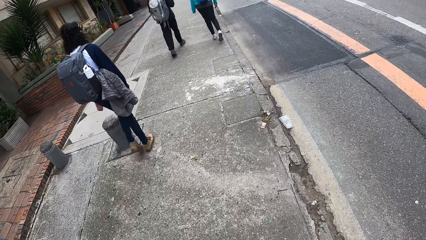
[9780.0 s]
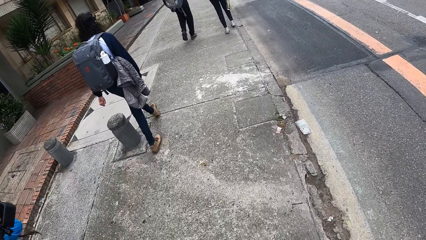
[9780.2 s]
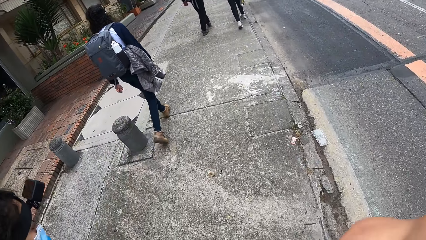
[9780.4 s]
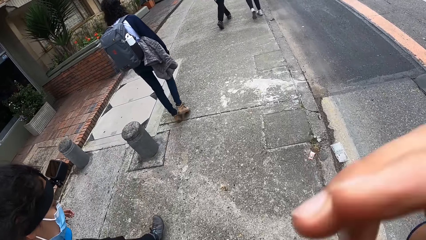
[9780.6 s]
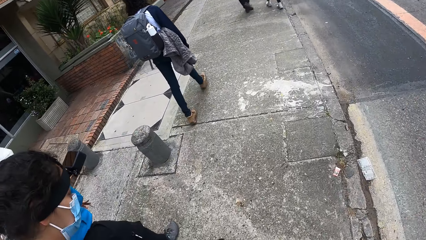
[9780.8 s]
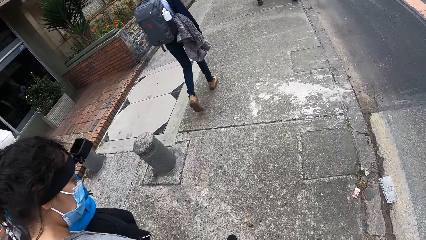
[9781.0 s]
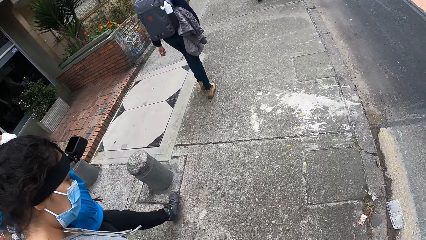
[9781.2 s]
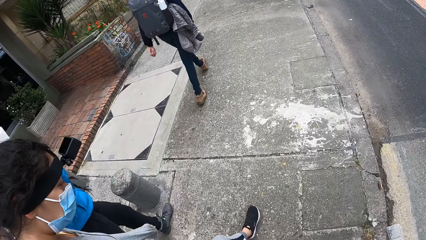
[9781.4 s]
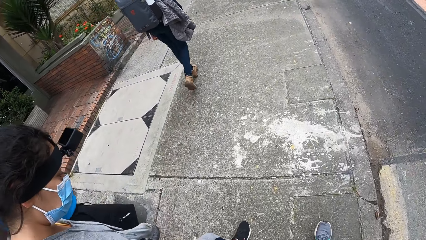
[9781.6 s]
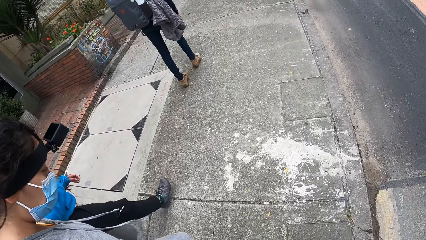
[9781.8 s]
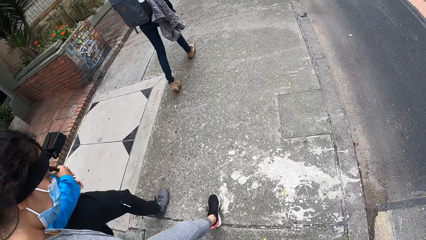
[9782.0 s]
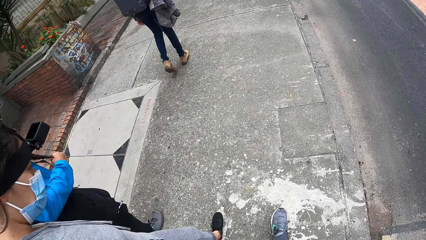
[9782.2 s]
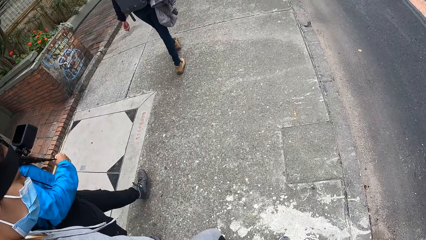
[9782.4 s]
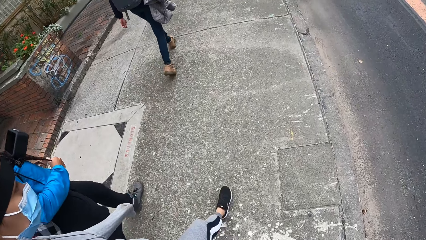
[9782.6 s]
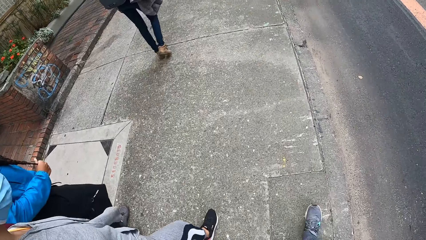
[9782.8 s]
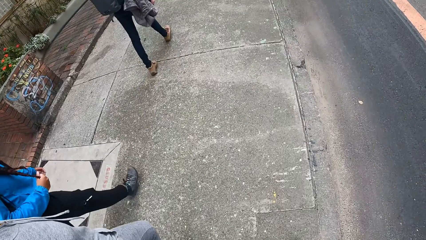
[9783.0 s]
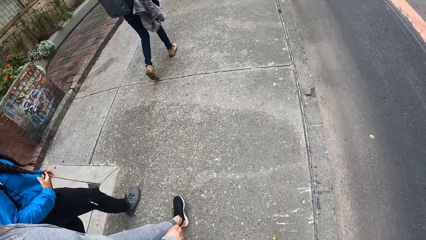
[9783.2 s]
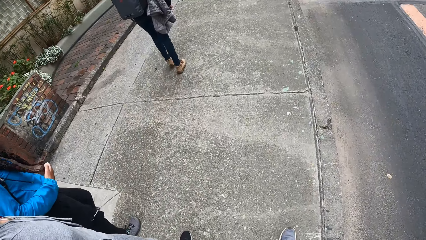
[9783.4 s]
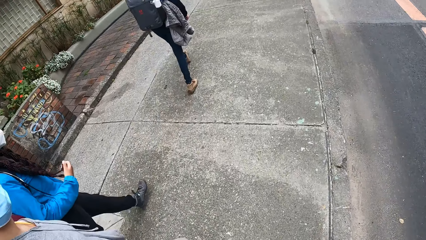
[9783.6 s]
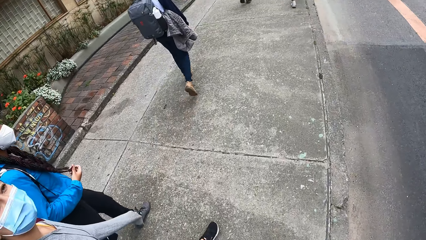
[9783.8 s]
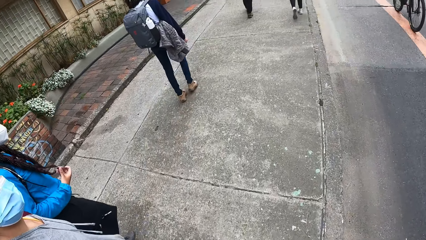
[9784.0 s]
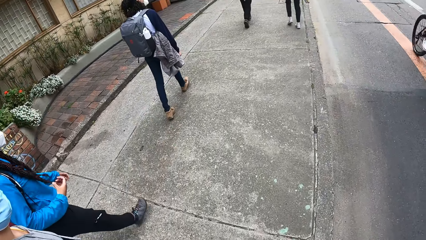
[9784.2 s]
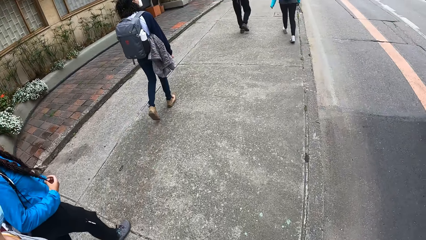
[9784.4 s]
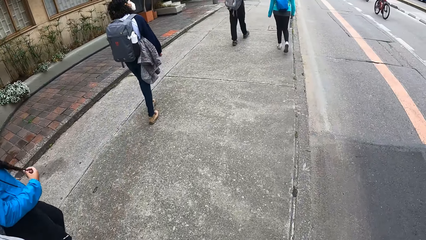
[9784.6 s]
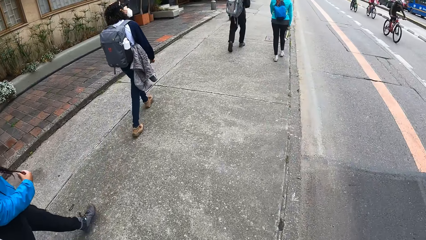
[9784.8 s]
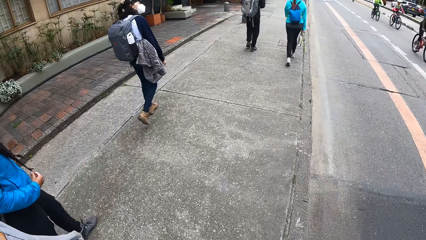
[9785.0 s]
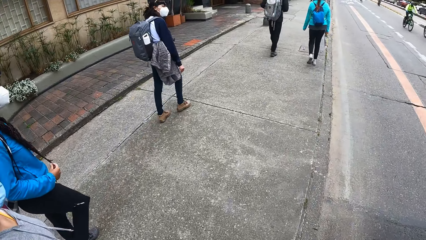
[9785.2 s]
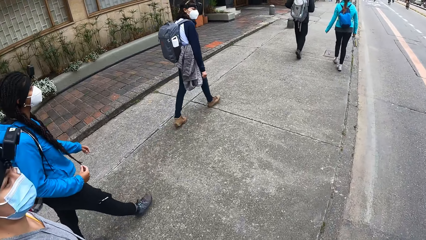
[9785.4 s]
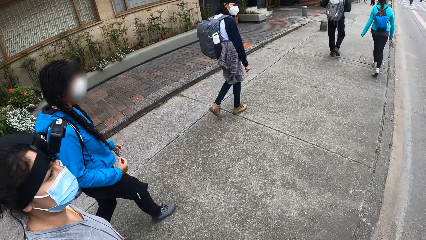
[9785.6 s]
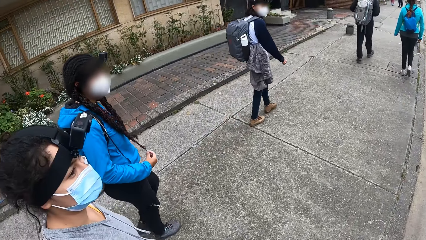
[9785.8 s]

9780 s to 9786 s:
The camera wearer touches her face with her right hand.

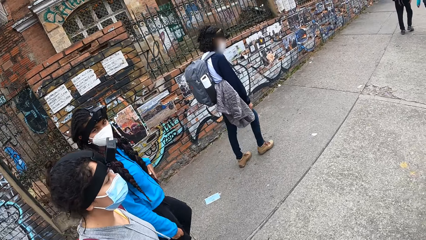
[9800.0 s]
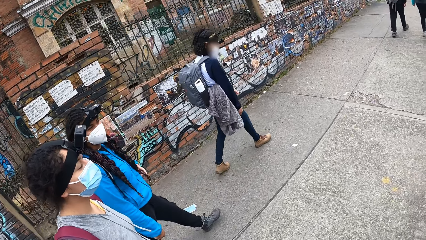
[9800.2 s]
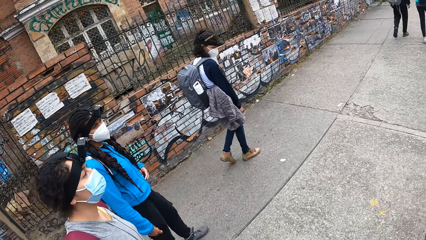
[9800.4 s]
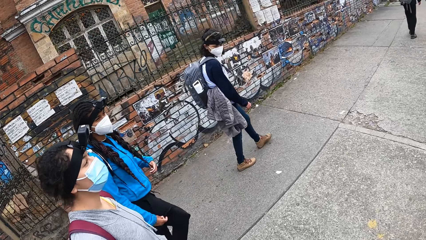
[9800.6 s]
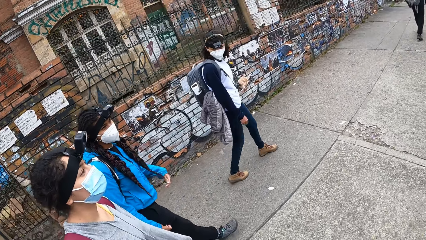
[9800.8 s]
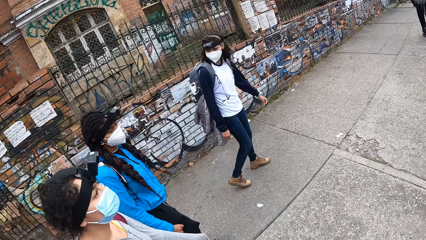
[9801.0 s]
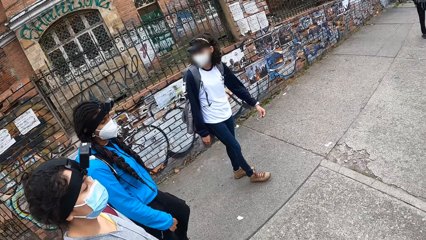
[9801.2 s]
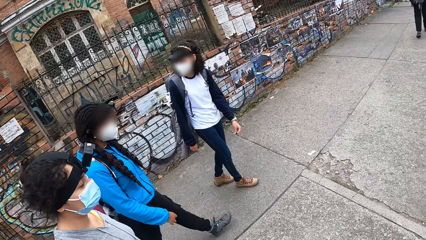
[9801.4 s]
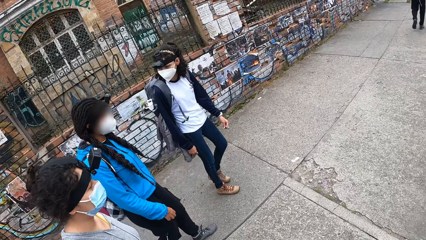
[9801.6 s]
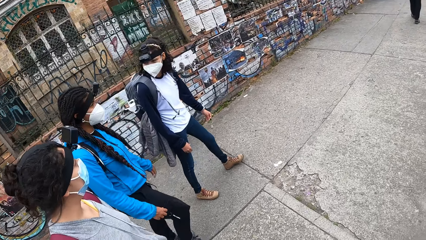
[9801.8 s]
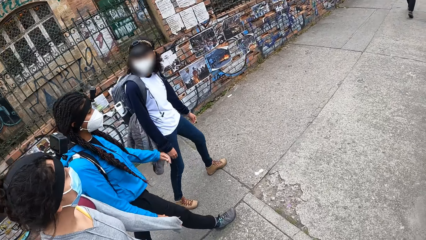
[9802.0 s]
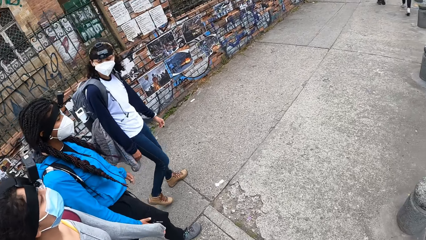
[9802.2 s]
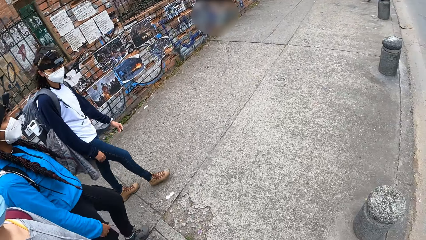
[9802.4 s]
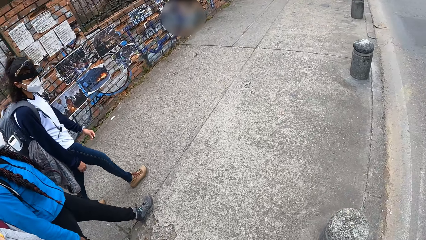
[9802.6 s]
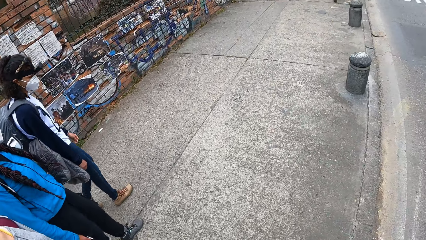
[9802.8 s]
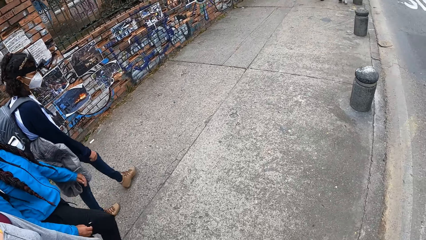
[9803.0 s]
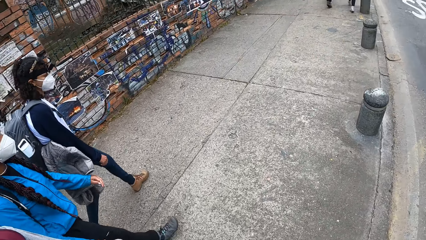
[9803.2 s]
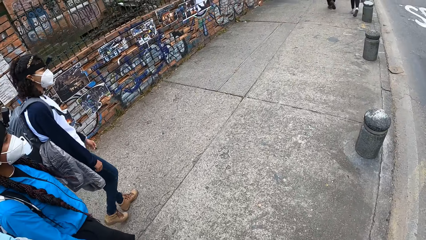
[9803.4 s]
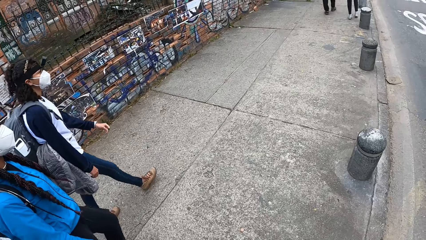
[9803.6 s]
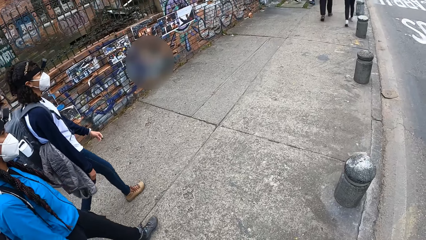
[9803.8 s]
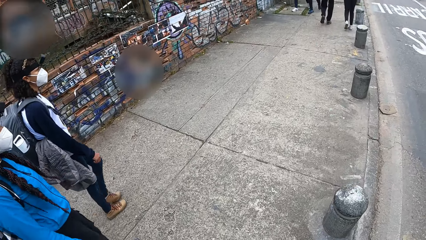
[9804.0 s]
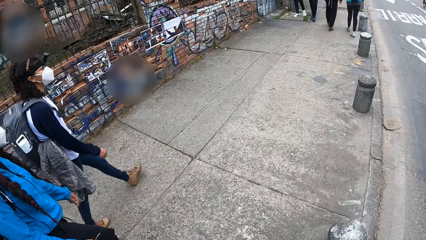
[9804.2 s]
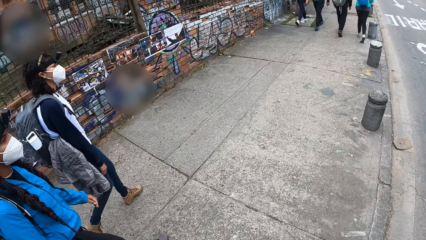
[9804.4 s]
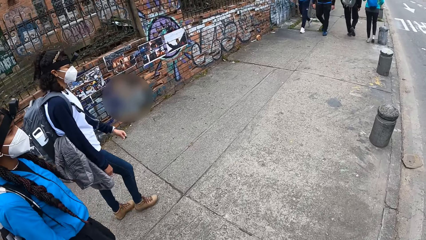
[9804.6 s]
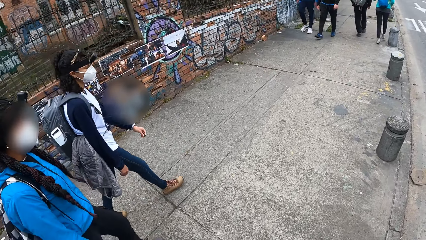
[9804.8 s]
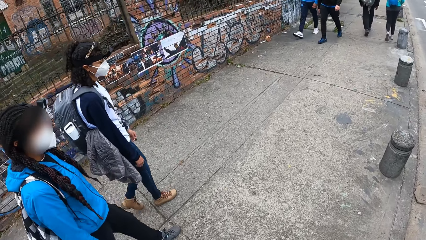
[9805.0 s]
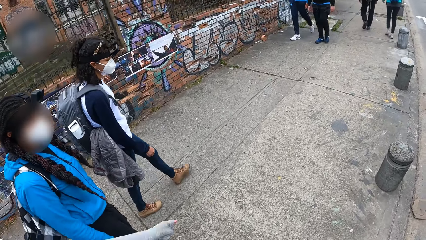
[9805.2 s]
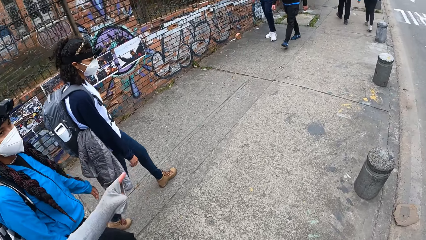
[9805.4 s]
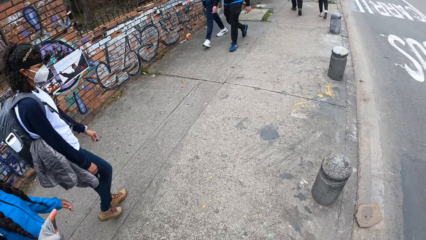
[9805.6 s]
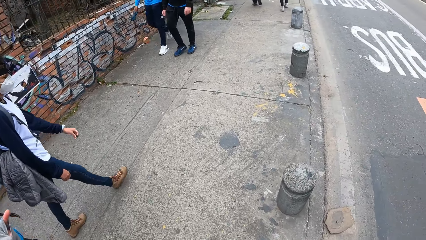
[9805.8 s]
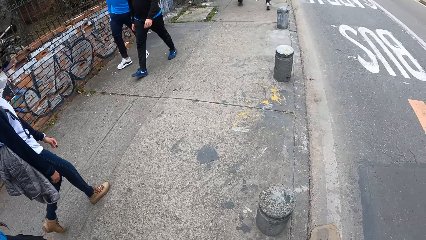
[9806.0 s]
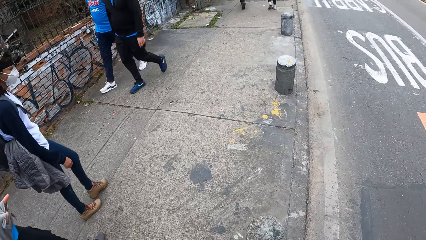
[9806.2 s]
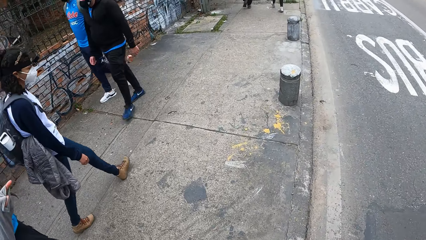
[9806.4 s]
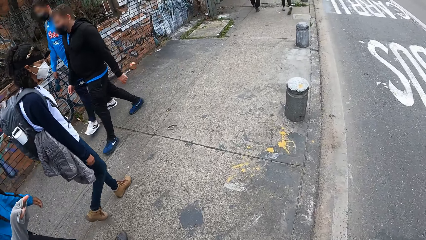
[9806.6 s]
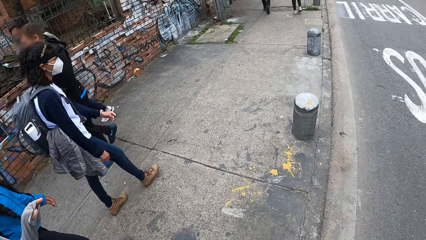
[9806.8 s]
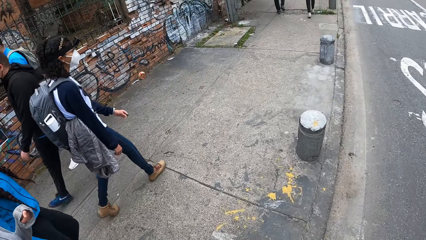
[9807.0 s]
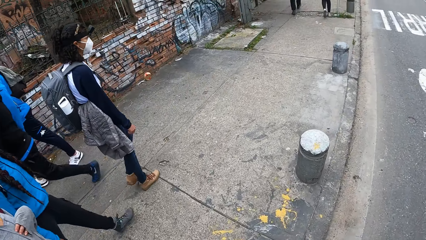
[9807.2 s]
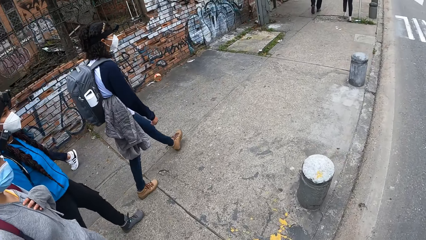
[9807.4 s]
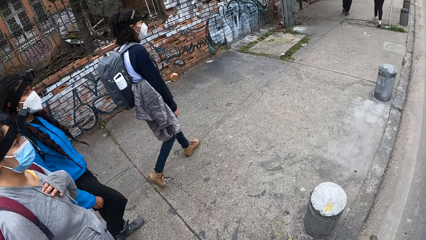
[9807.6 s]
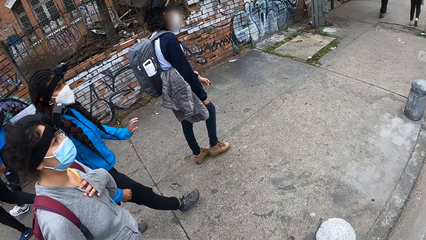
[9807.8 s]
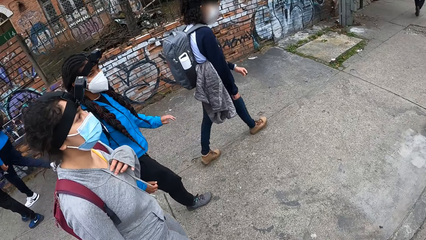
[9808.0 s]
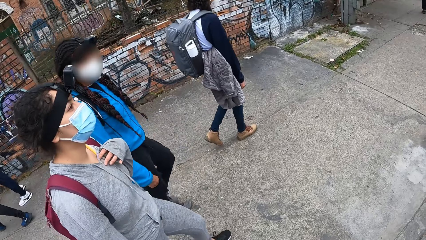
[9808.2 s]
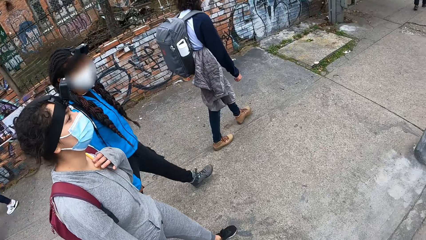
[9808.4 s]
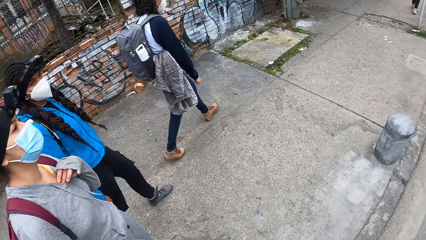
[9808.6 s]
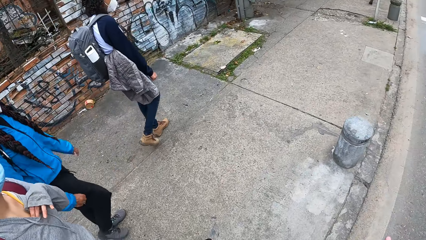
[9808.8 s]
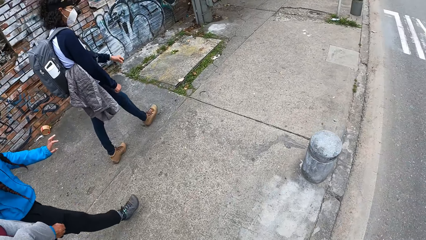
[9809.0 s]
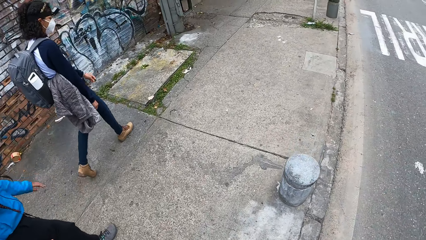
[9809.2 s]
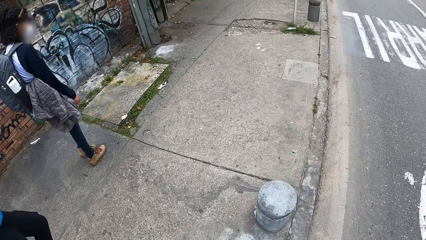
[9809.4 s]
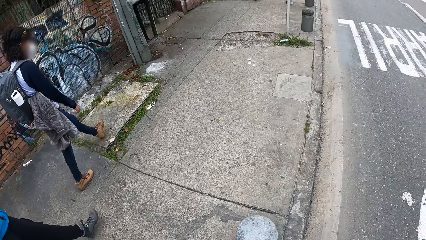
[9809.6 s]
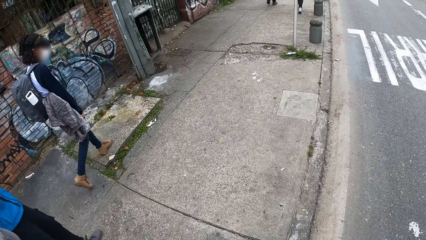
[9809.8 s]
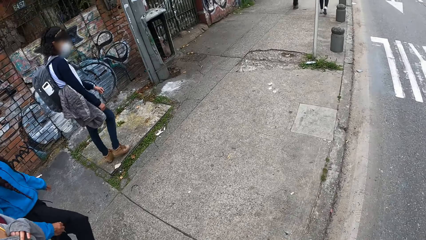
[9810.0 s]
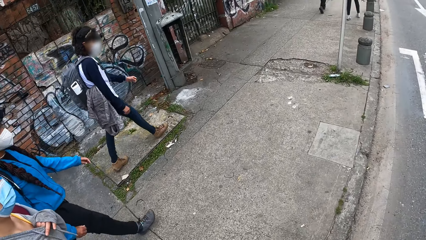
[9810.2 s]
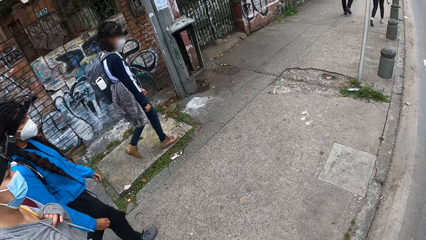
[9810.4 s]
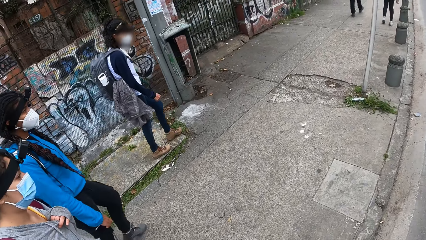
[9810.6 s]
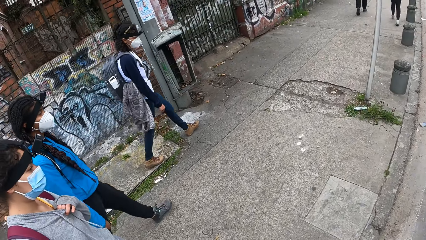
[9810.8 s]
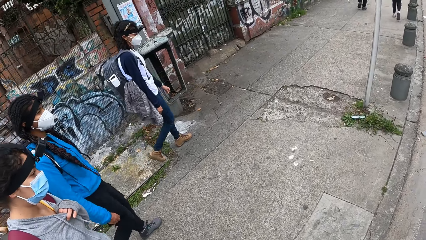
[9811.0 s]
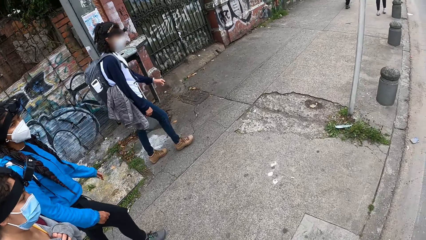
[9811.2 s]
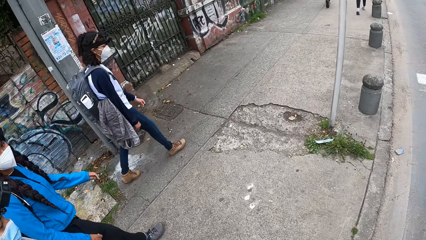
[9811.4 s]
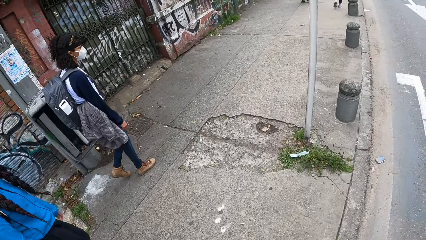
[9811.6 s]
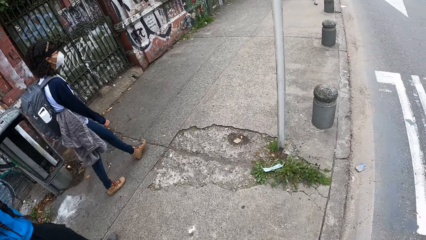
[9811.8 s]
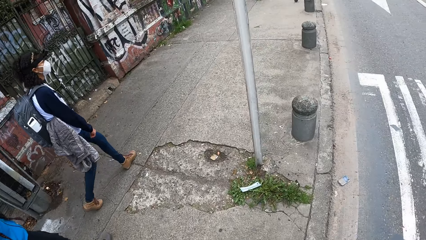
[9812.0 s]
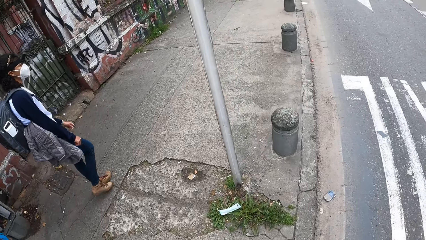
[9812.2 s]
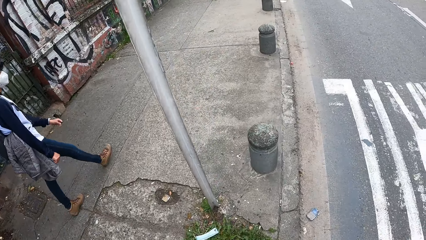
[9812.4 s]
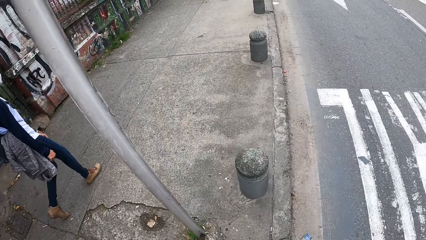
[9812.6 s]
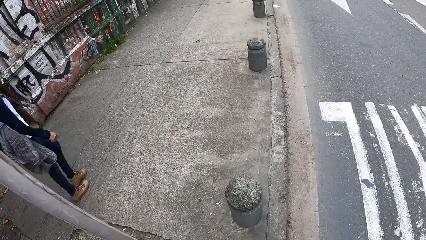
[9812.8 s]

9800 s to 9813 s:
A woman converses with another woman. Another woman holds her cloth with her left hand.
